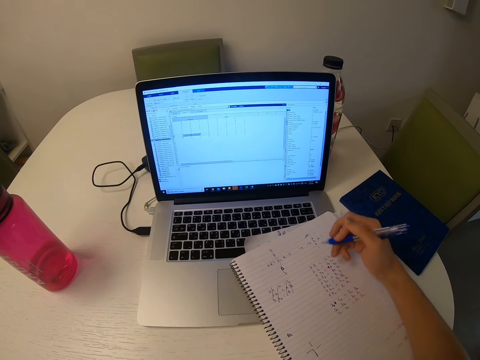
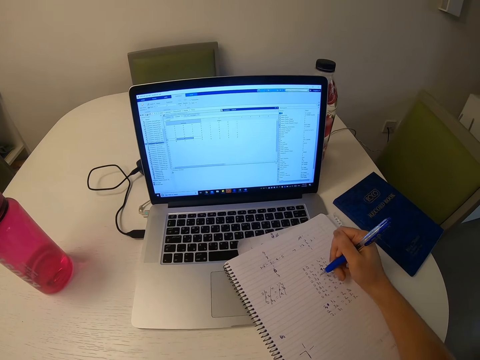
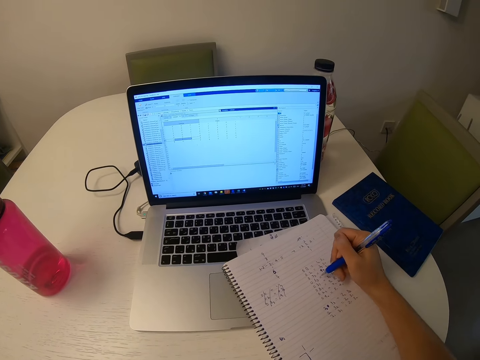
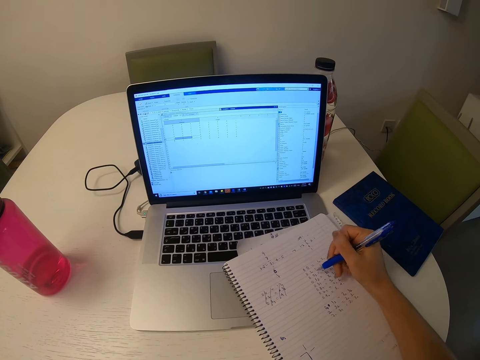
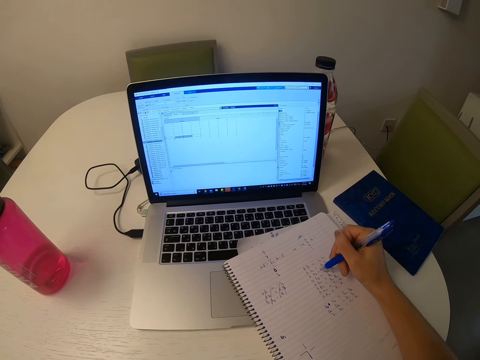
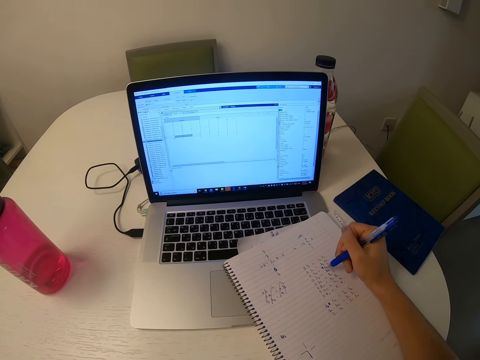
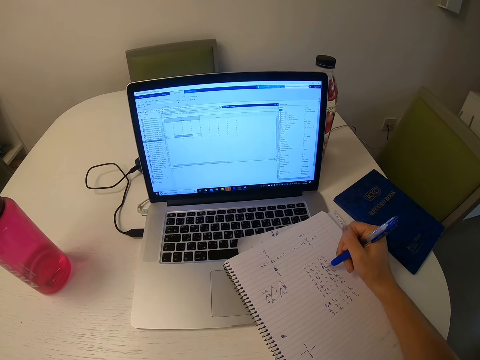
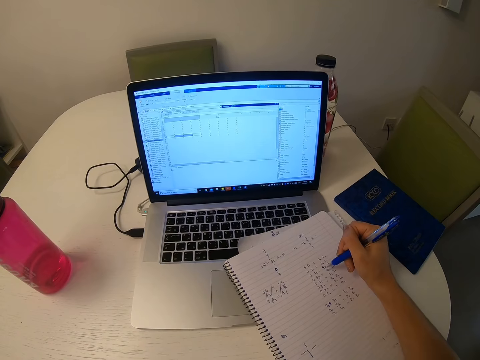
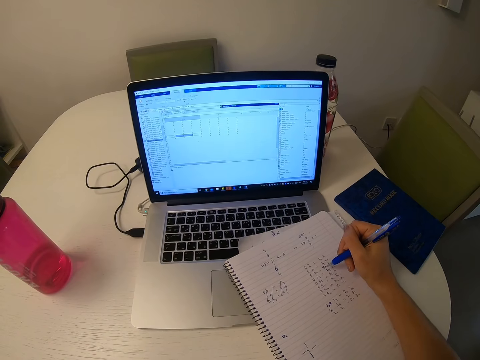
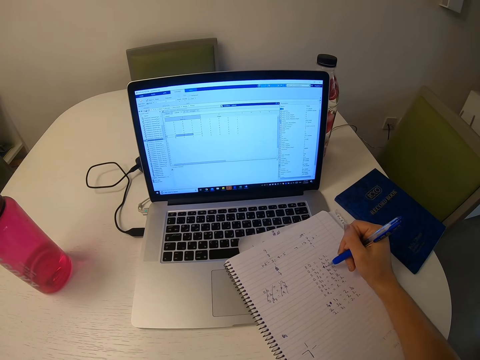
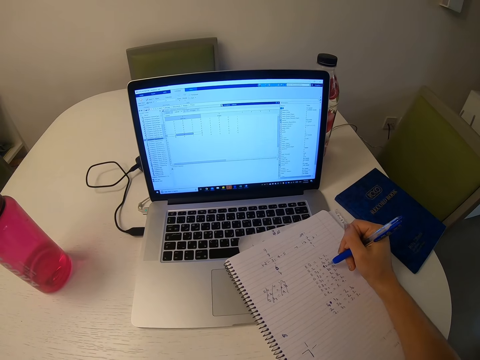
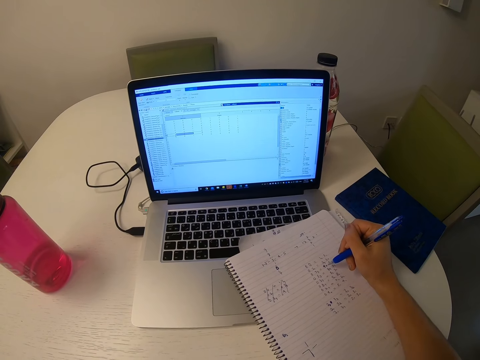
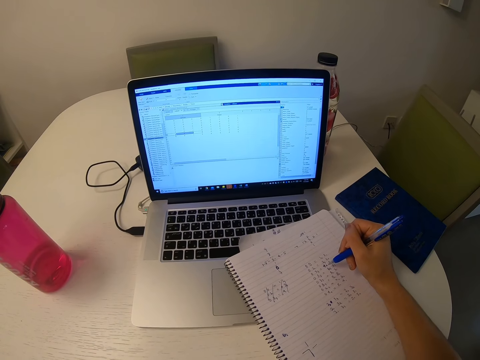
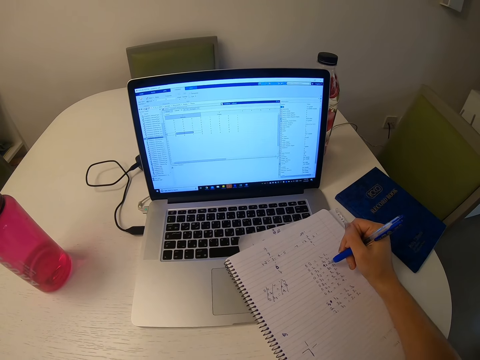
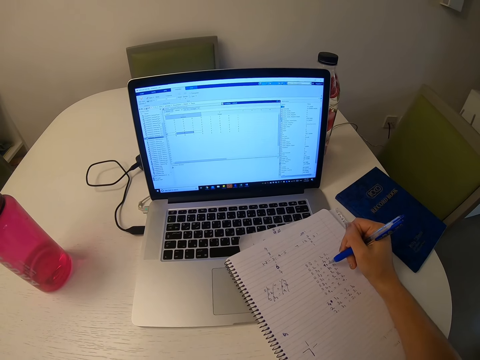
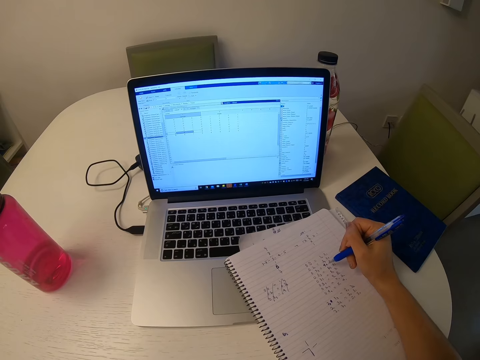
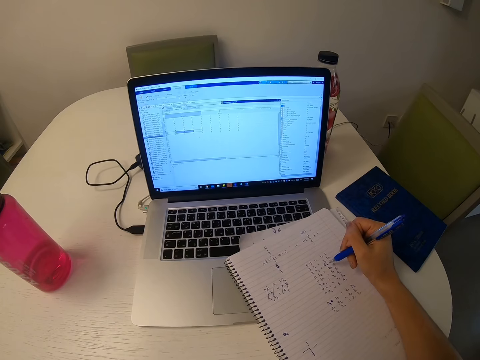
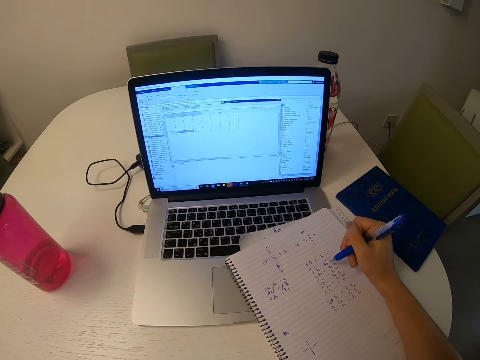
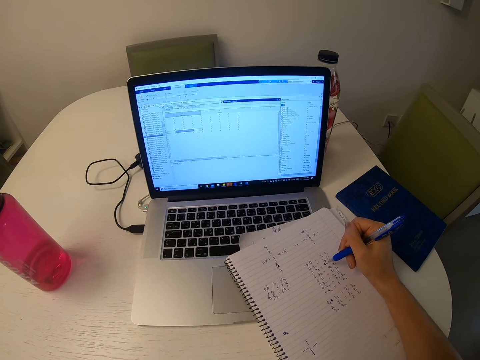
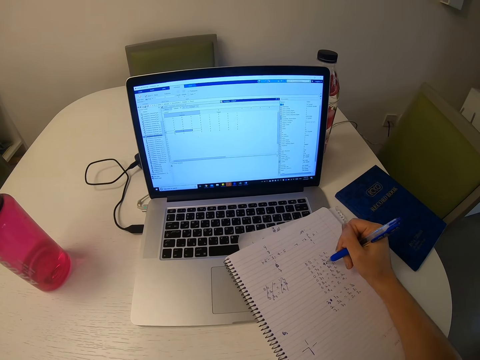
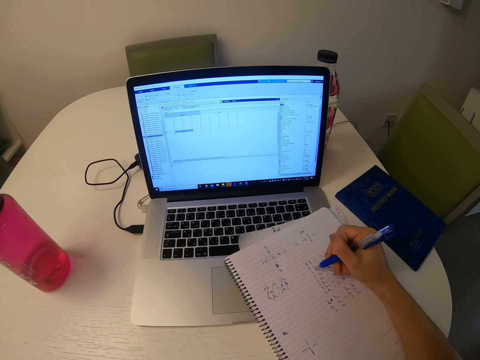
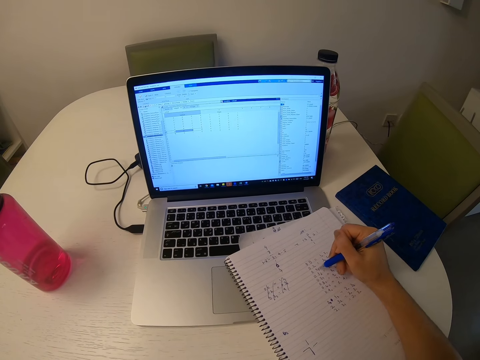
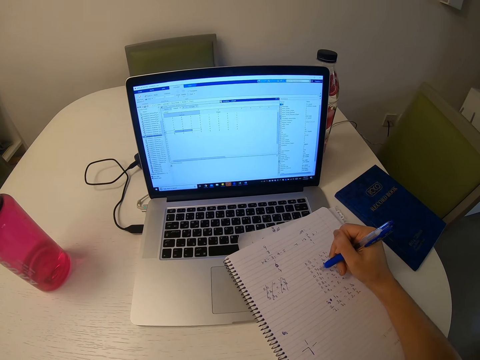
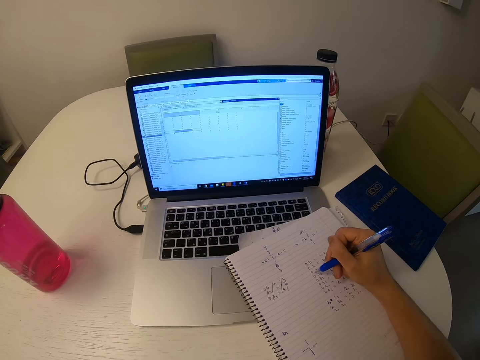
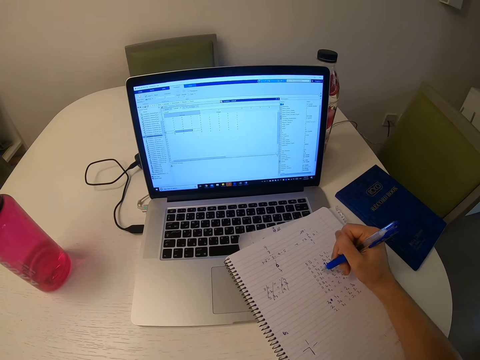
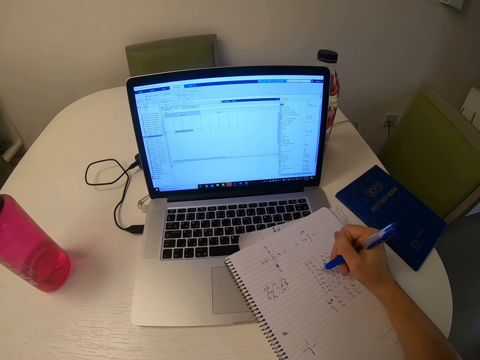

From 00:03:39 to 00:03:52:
The camera wearer looks at the laptop.

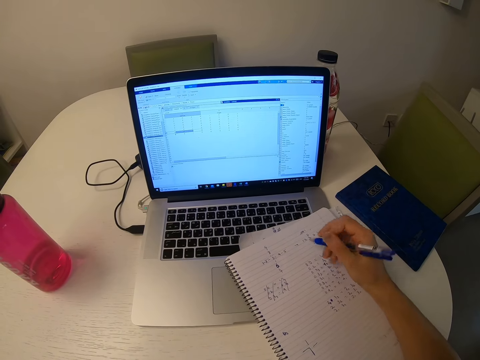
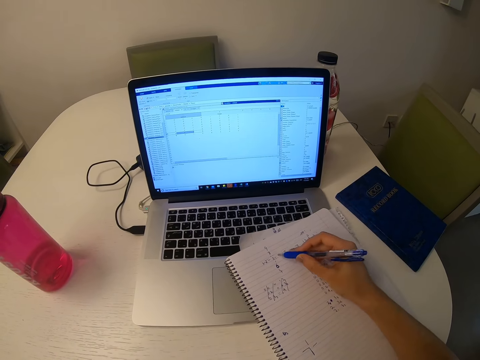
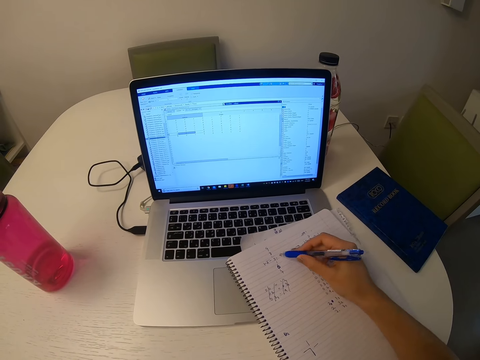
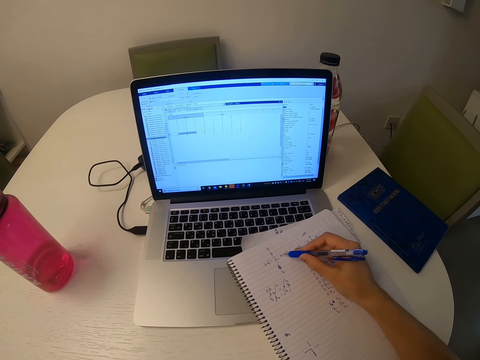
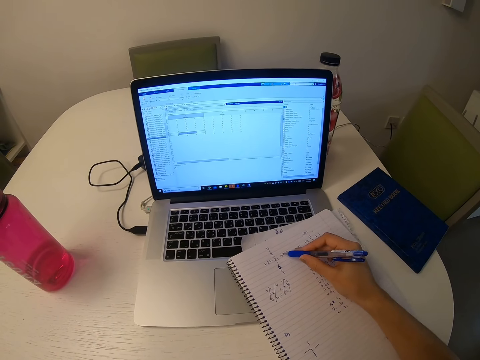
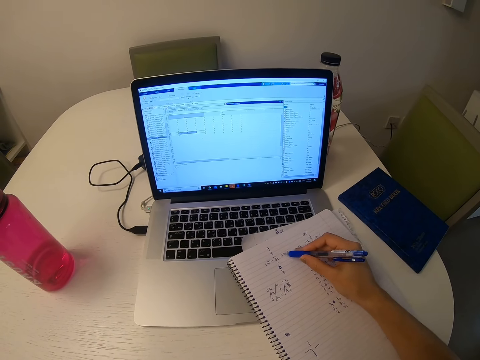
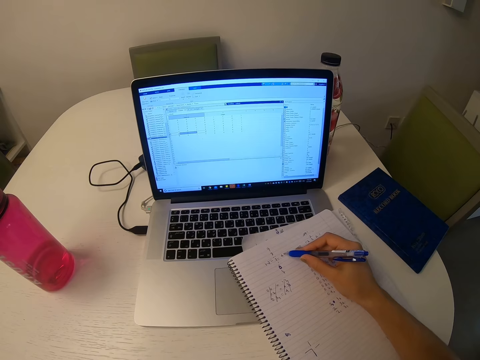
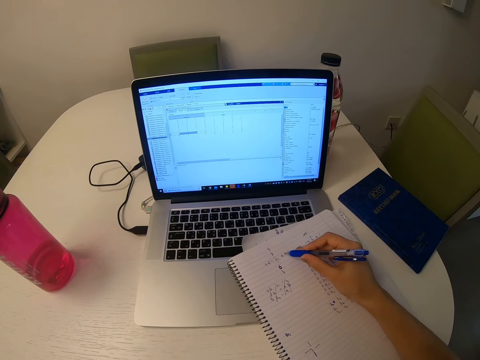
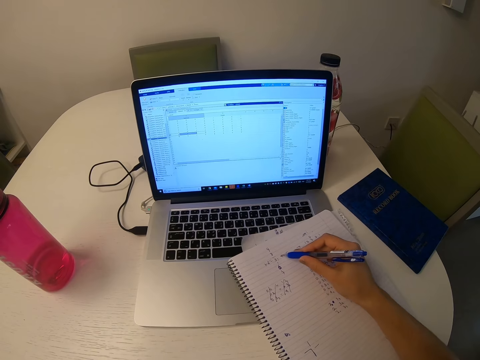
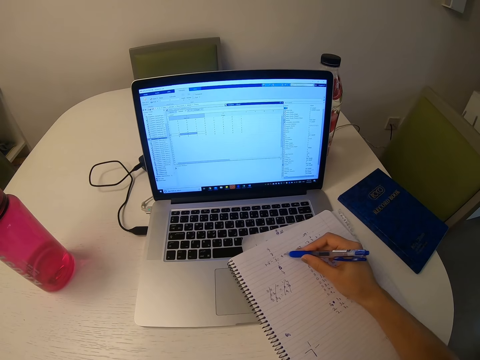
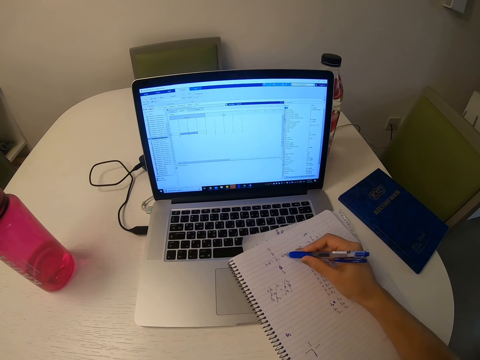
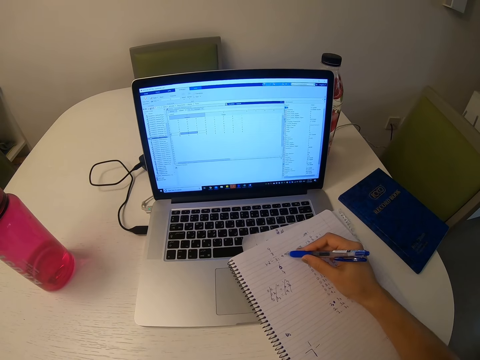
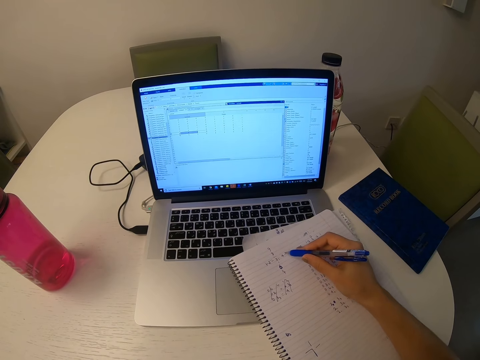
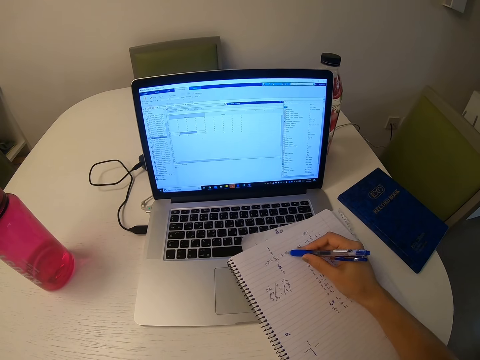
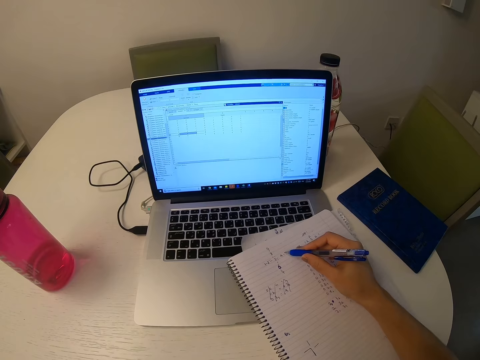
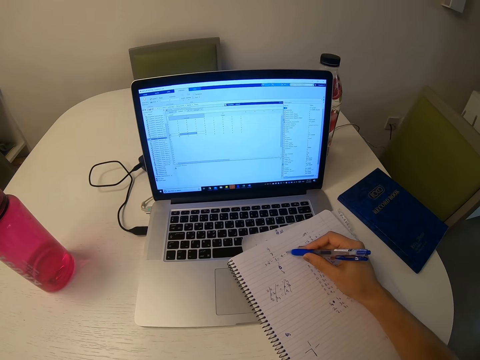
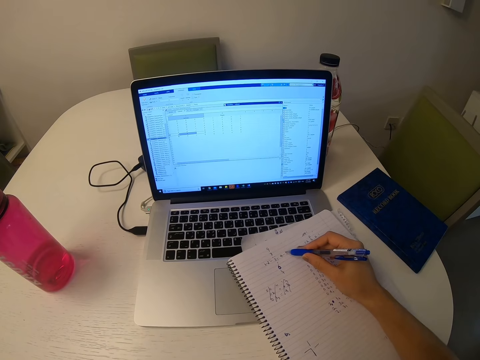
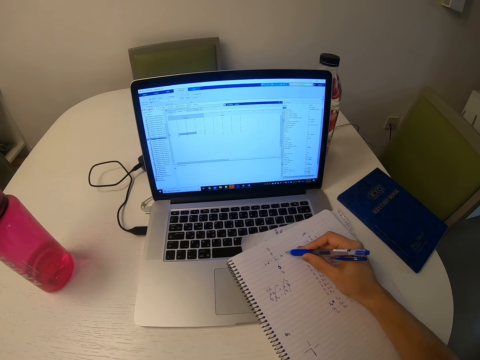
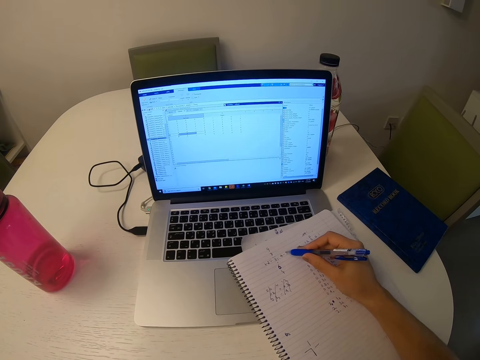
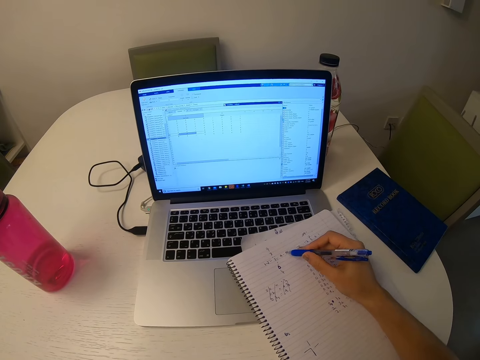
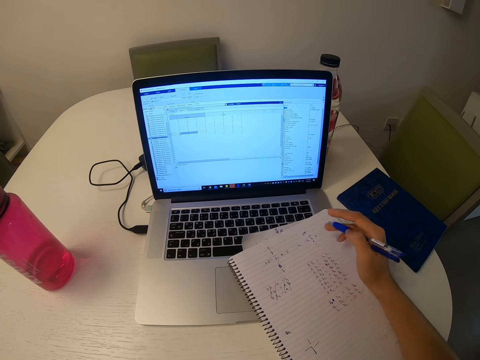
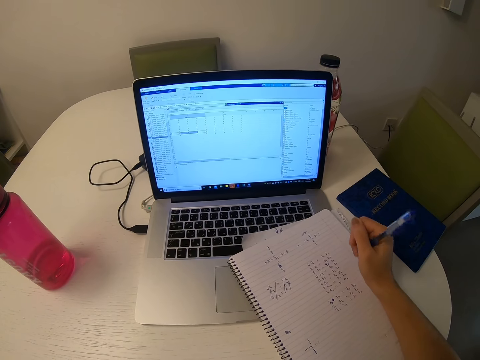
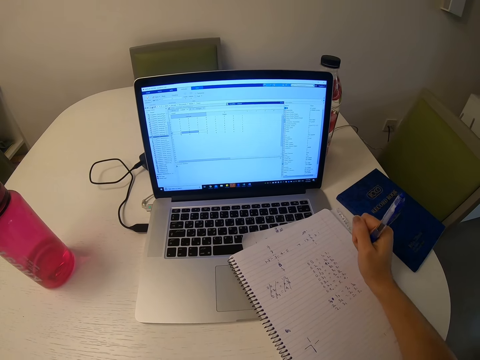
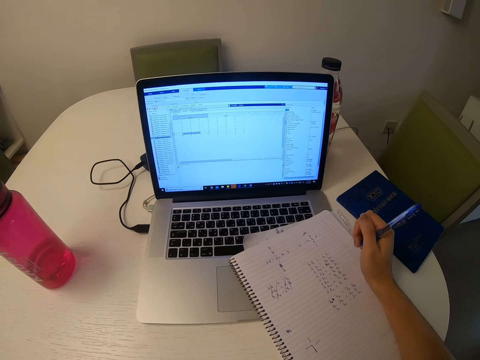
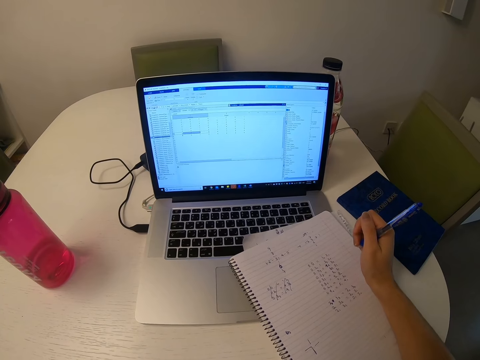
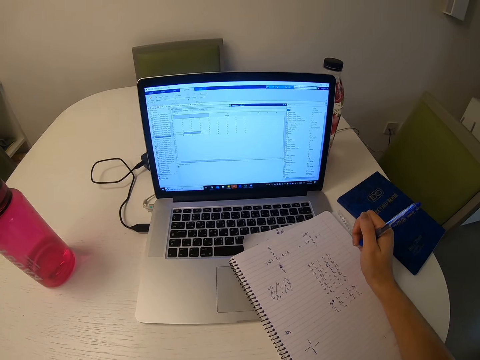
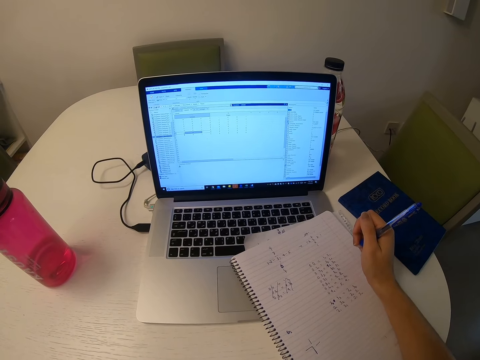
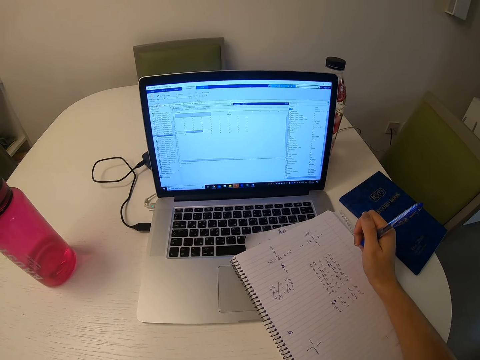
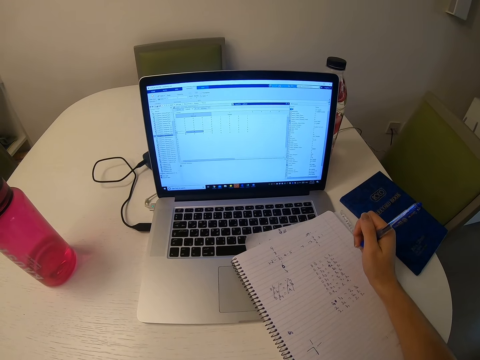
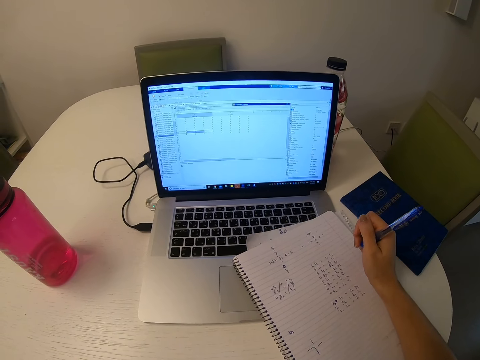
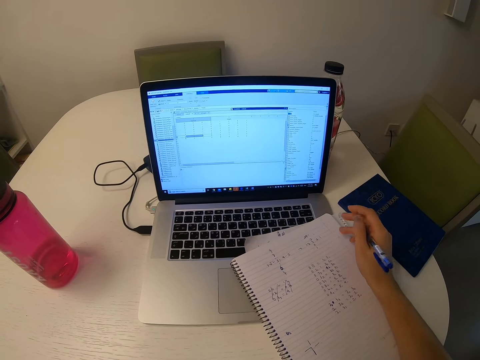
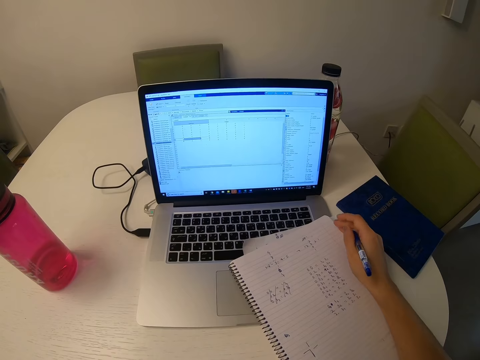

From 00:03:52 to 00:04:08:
The camera wearer writes the notes on a book. They look at the laptop.
